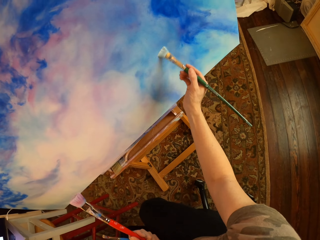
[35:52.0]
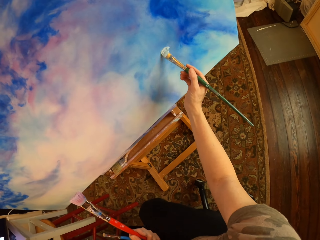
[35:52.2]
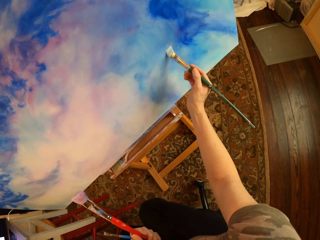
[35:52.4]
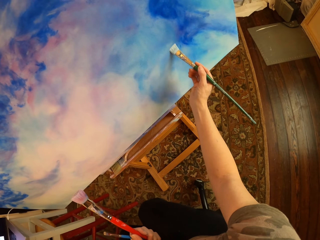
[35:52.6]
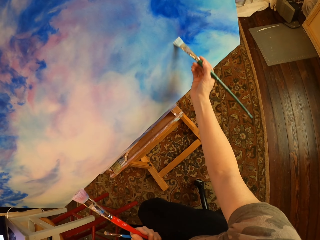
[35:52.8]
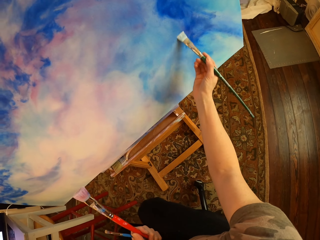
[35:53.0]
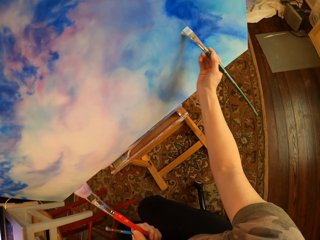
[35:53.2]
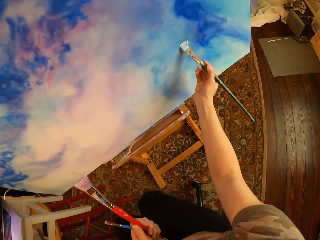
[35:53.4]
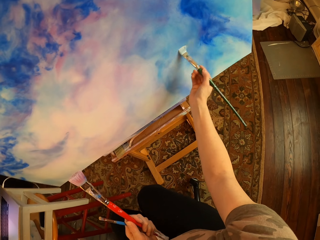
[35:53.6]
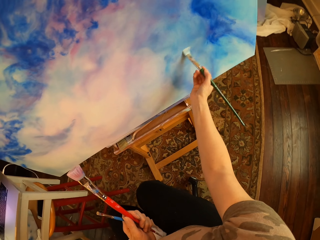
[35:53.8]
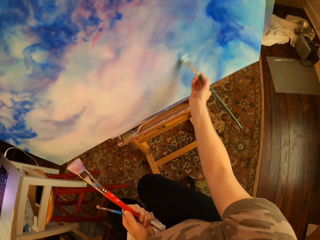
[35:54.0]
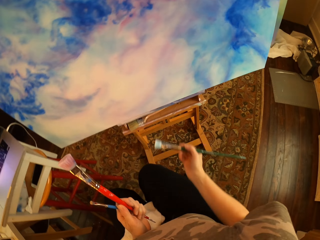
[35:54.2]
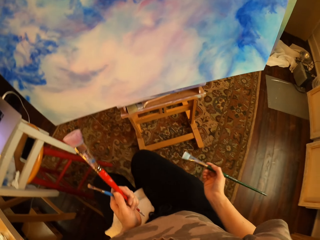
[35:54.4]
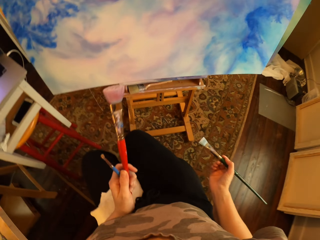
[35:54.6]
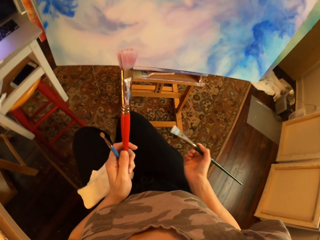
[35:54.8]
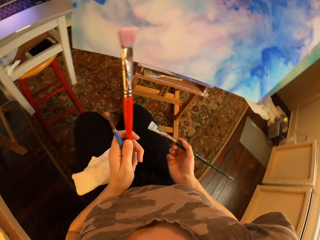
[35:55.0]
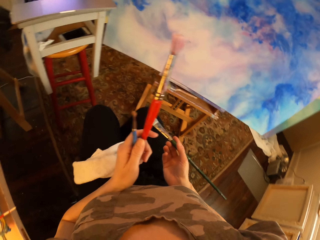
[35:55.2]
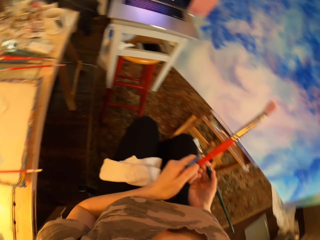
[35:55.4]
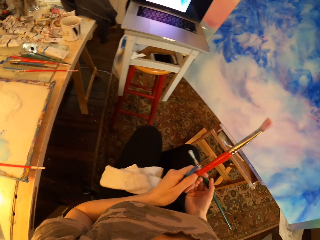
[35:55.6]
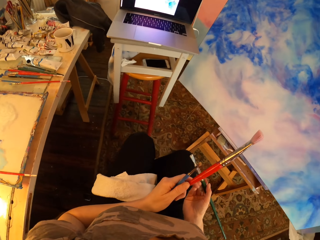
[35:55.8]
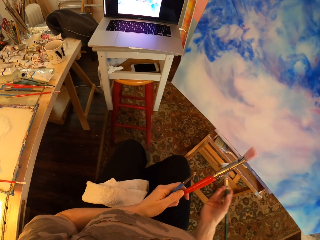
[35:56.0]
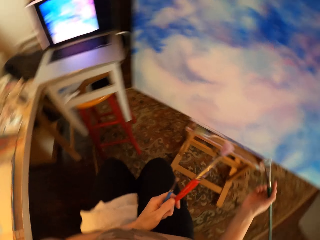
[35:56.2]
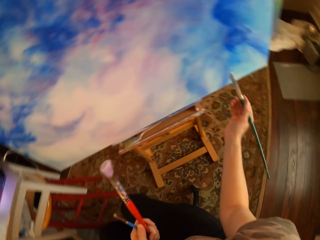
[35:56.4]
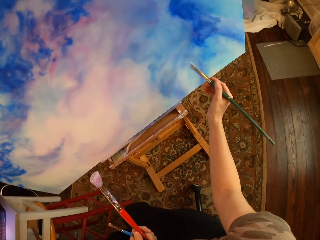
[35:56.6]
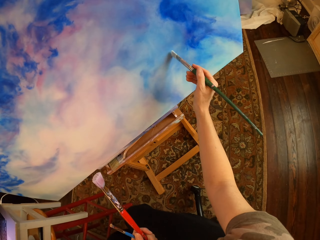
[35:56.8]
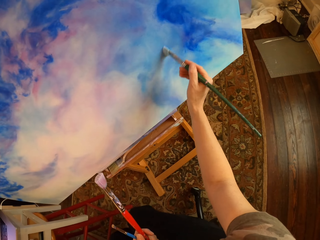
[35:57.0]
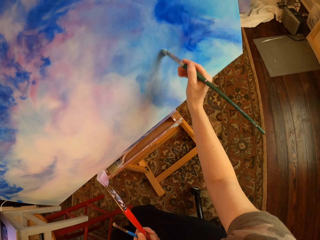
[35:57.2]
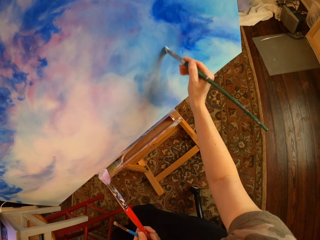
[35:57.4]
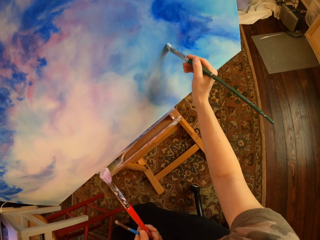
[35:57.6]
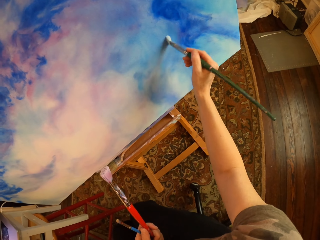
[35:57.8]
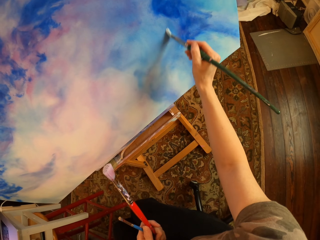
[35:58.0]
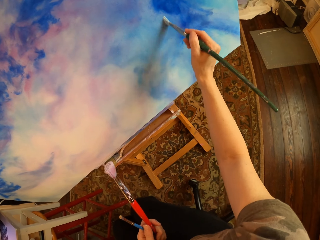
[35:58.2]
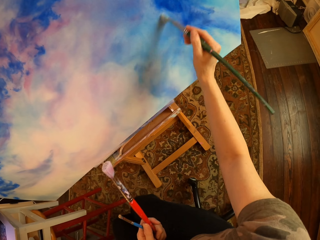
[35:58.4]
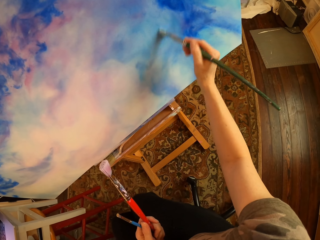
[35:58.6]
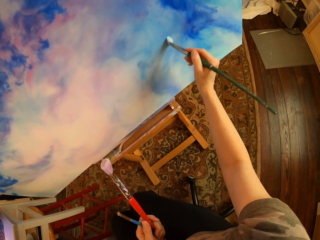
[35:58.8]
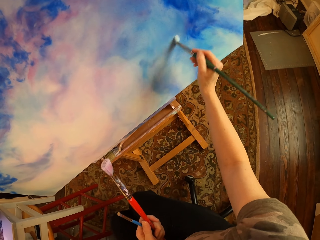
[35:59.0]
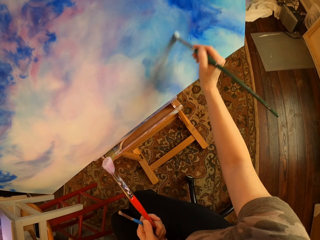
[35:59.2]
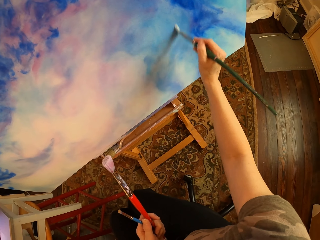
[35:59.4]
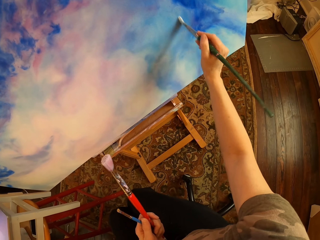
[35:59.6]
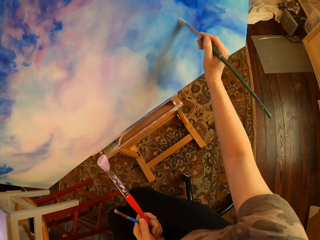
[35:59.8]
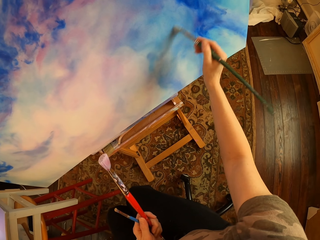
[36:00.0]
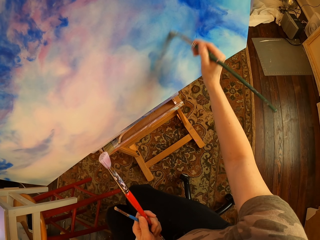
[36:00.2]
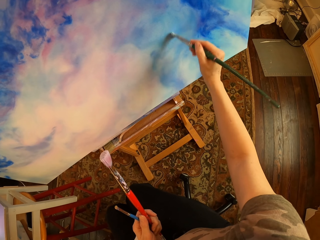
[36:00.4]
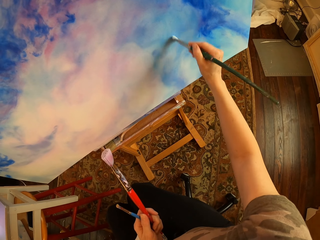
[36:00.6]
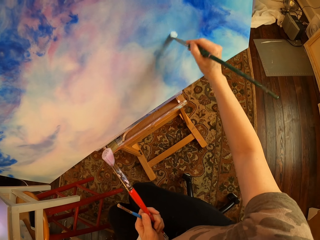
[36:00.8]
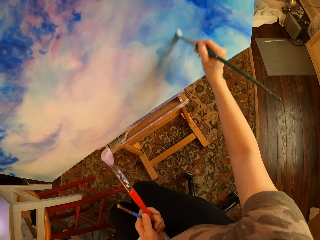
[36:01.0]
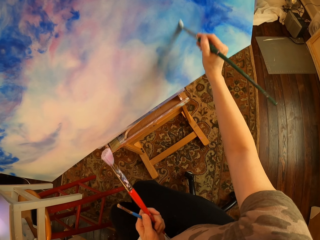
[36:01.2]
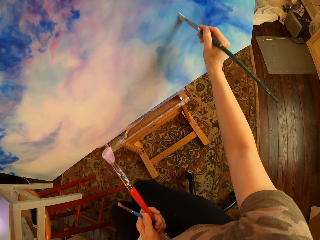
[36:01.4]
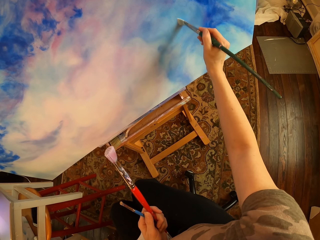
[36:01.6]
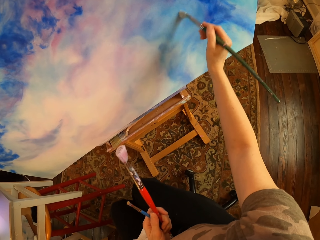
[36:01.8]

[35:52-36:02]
The camera wearer paints on the laptop. They hold art brushes and stare at the laptop. They hold the art brushes and paint on a canvas with an art brush.

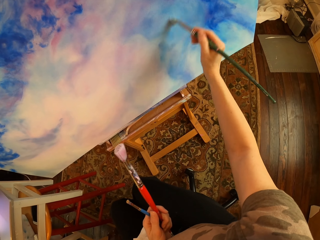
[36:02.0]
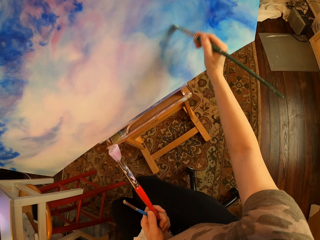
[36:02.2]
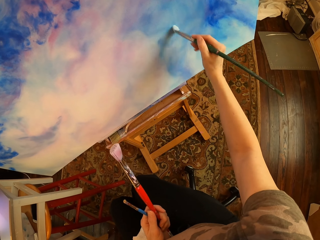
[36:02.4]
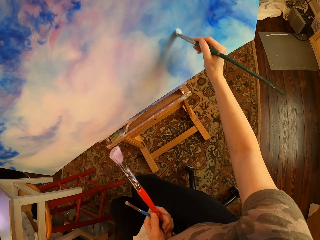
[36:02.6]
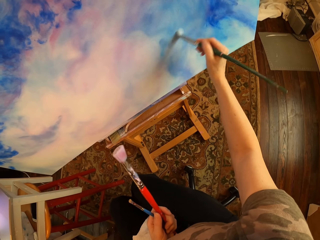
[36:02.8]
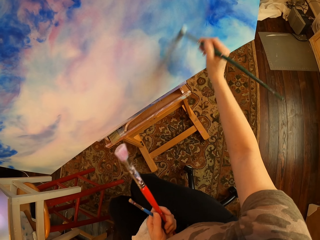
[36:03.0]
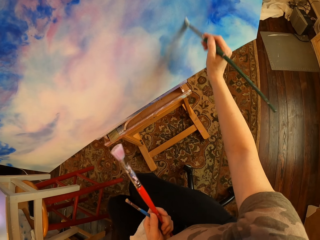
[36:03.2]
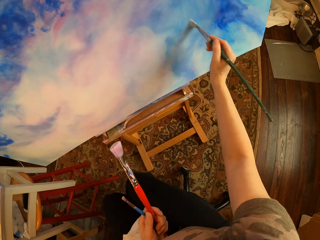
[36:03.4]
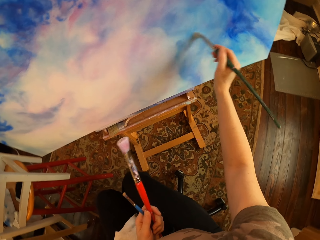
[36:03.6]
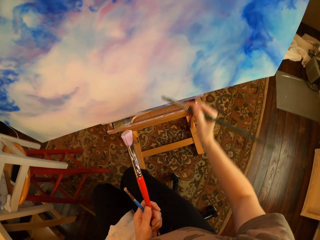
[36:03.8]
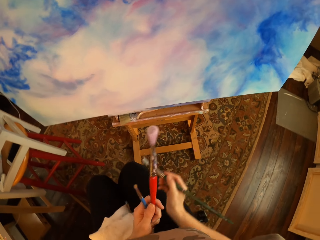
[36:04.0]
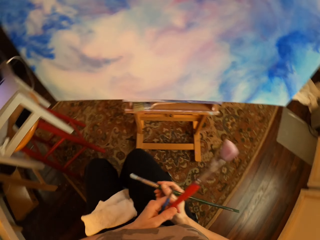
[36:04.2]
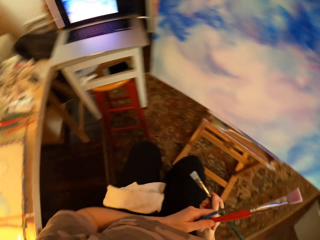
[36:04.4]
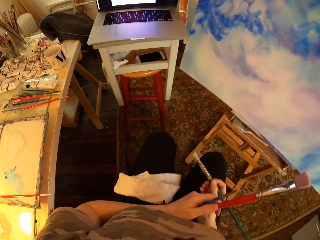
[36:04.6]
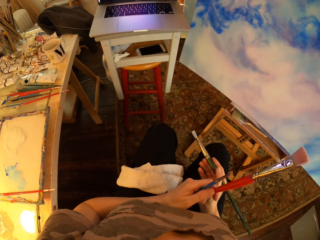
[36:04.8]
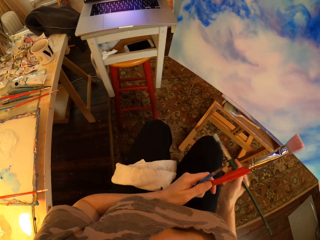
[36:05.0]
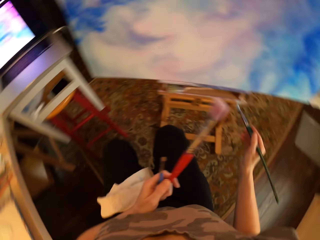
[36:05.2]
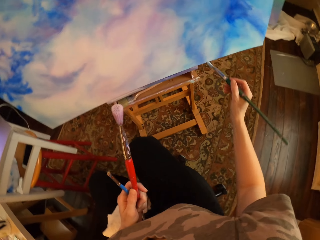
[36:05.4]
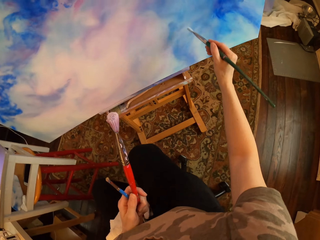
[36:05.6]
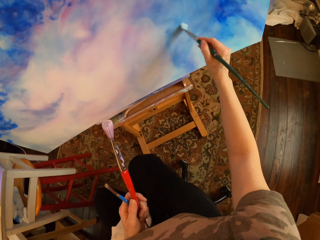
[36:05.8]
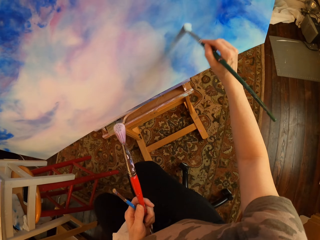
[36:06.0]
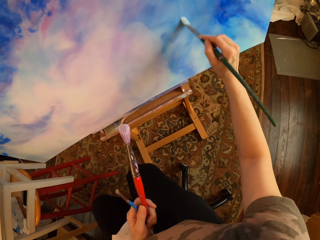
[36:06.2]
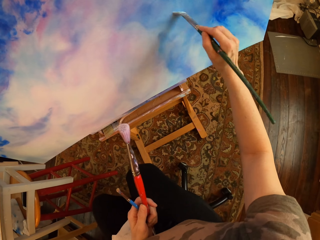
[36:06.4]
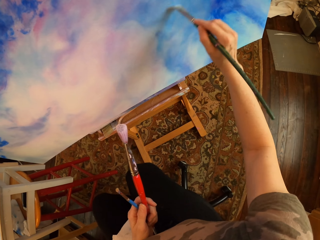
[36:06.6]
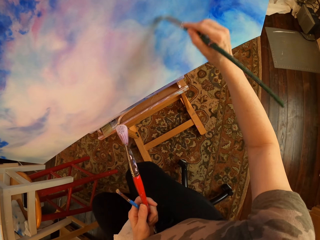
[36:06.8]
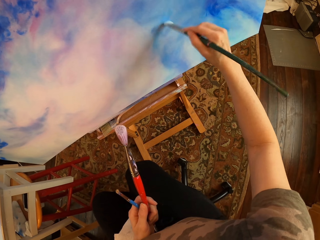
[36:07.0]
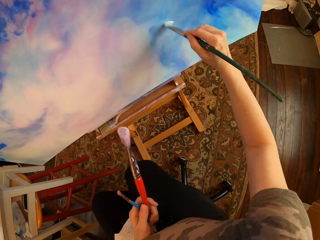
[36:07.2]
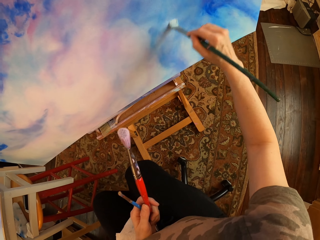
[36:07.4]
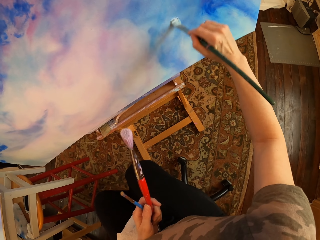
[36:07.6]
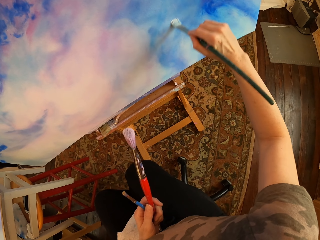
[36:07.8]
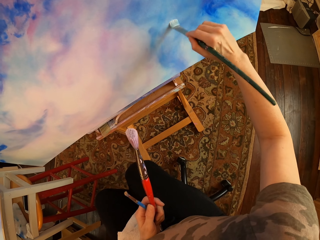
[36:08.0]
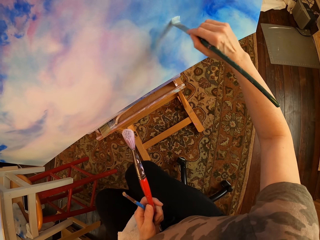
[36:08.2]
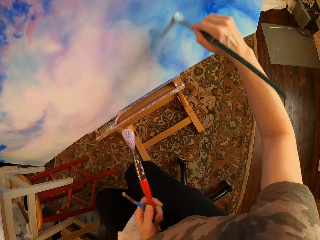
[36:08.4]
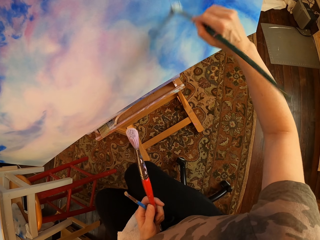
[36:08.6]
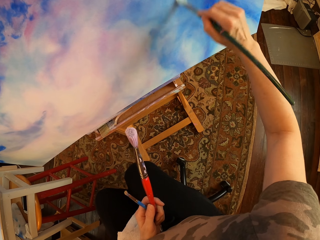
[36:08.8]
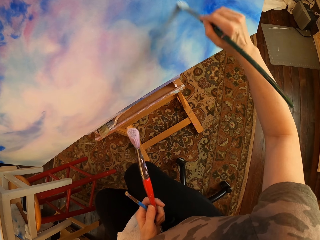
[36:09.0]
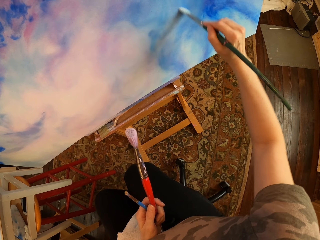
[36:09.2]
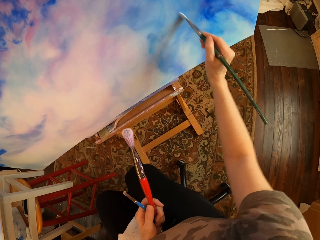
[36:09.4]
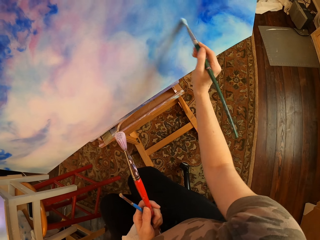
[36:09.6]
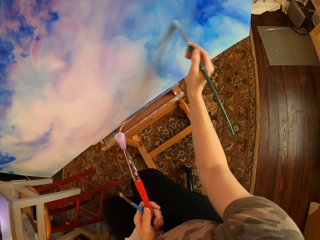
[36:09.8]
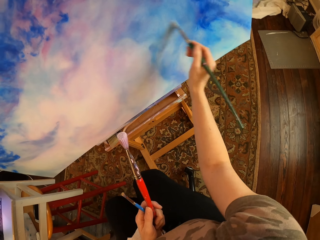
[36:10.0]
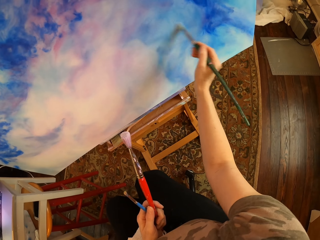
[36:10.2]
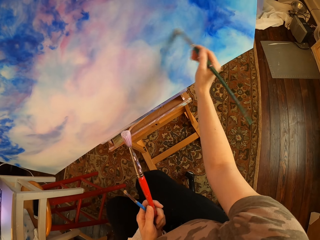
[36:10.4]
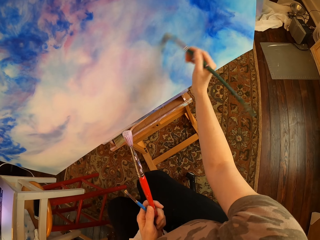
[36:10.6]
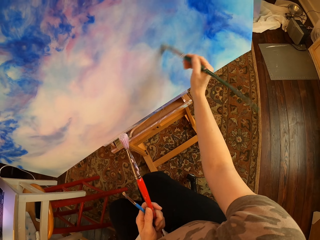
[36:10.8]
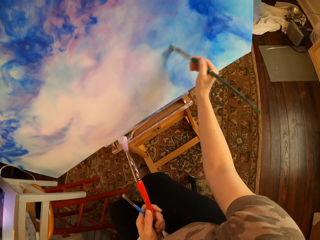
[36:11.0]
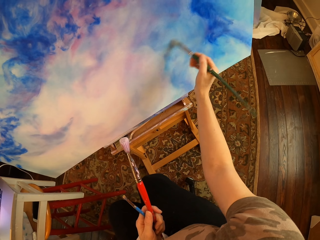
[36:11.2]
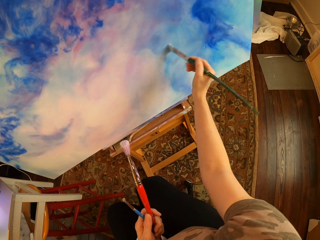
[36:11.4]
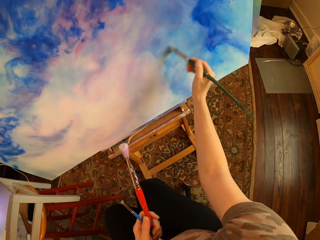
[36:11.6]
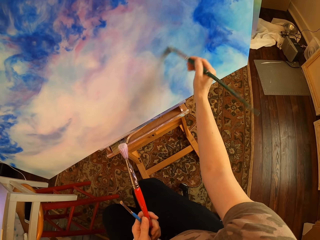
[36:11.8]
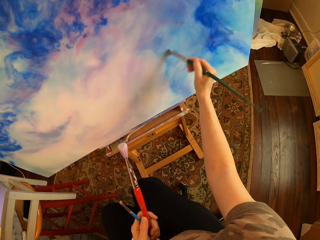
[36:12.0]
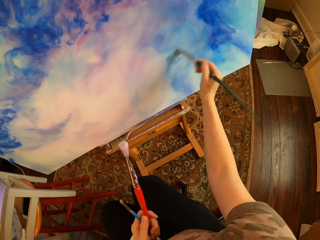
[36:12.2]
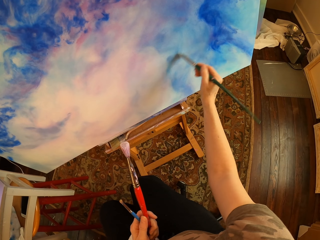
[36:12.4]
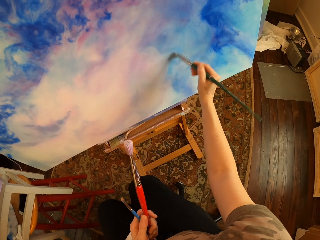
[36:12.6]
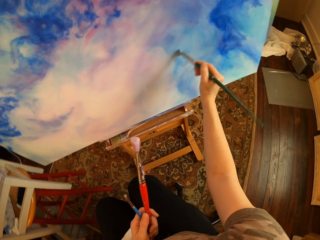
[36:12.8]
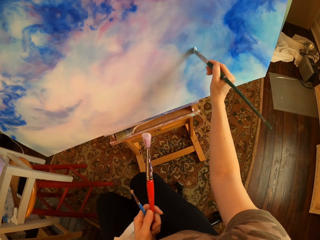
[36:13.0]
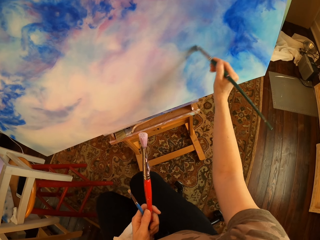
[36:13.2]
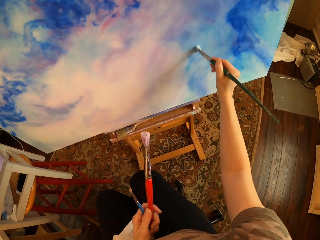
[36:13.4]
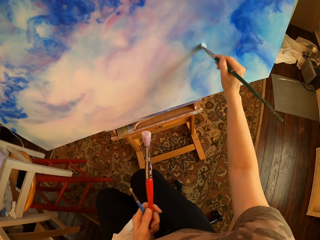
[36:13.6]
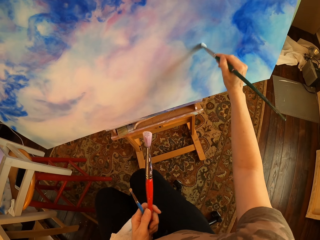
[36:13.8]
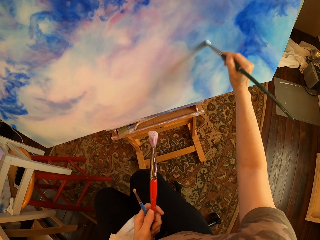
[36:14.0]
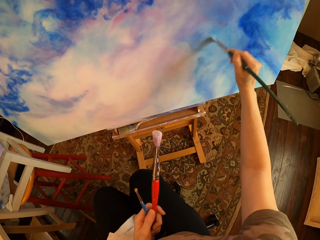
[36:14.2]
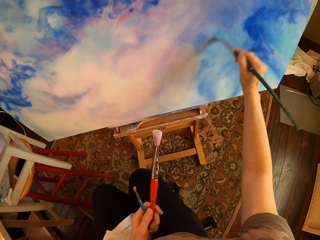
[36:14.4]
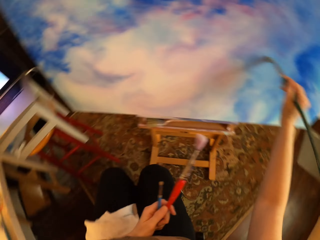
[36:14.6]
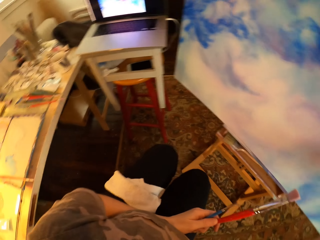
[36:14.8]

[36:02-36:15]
The camera wearer holds art brushes. They stare at the laptop. They paint on a canvas or palette with an art brush. They hold the art brushes.
